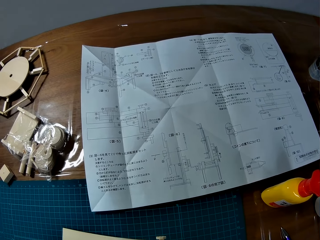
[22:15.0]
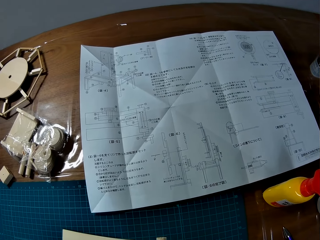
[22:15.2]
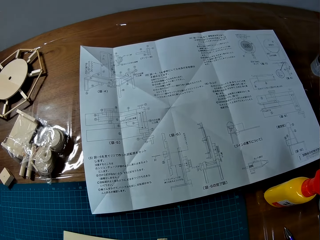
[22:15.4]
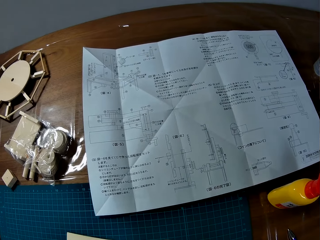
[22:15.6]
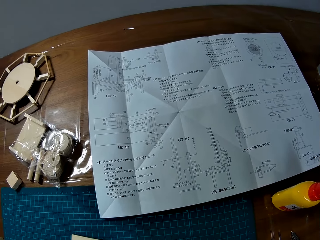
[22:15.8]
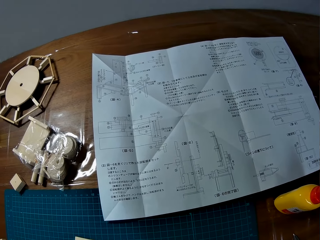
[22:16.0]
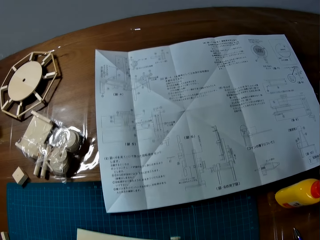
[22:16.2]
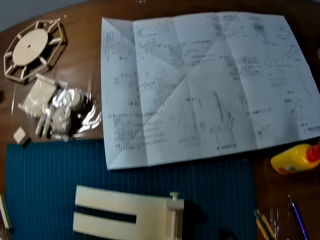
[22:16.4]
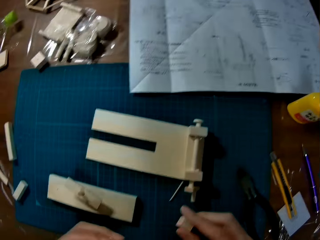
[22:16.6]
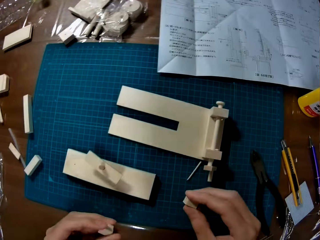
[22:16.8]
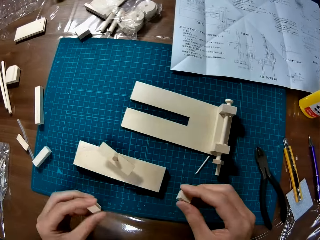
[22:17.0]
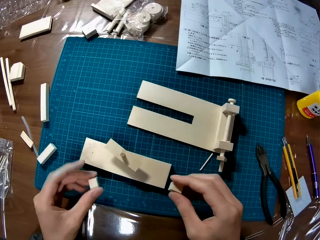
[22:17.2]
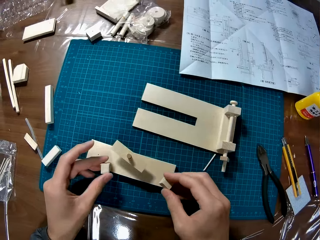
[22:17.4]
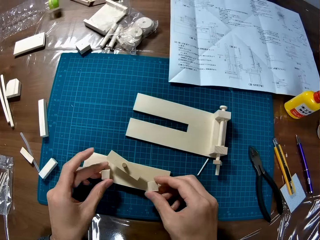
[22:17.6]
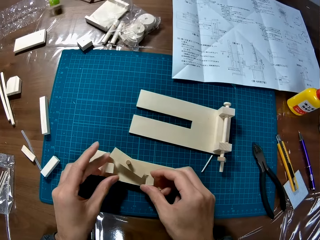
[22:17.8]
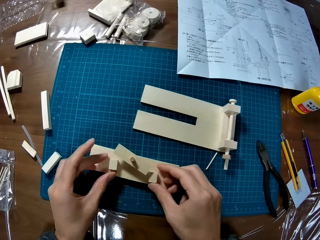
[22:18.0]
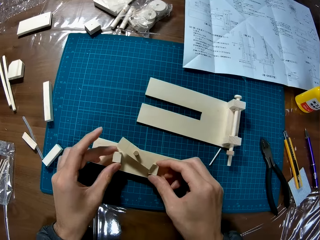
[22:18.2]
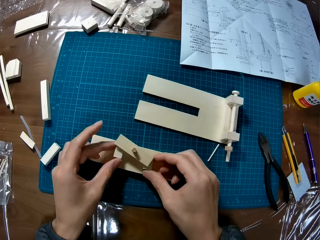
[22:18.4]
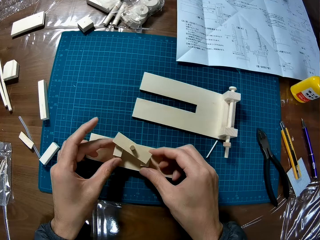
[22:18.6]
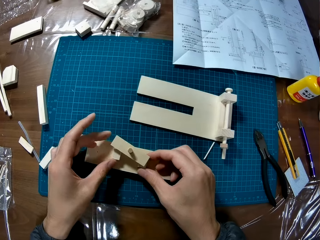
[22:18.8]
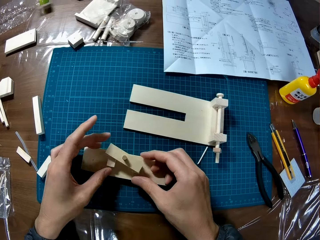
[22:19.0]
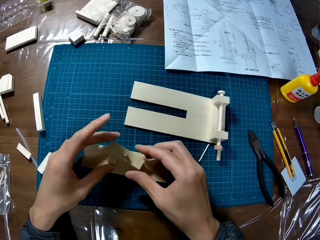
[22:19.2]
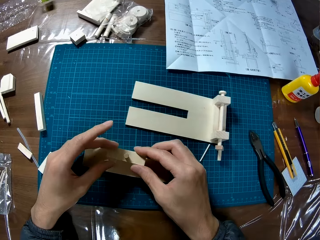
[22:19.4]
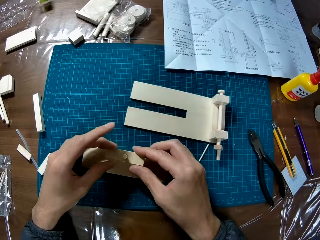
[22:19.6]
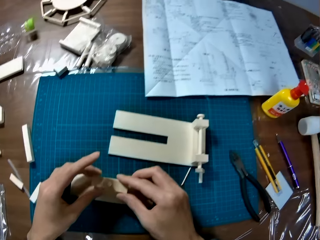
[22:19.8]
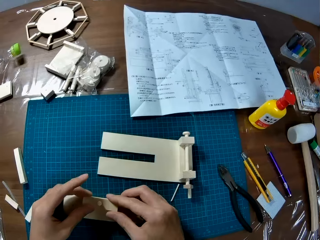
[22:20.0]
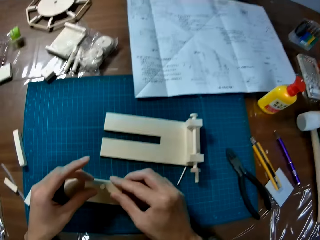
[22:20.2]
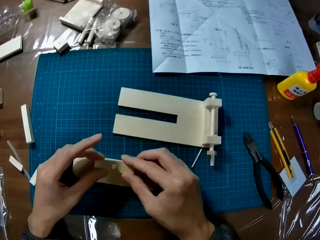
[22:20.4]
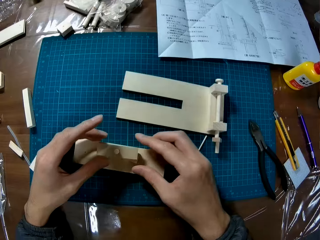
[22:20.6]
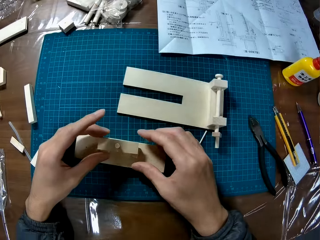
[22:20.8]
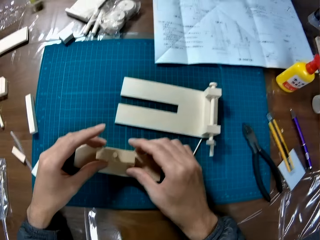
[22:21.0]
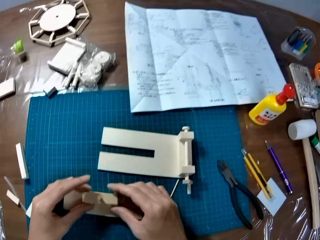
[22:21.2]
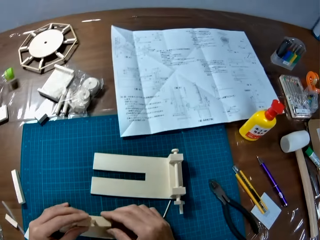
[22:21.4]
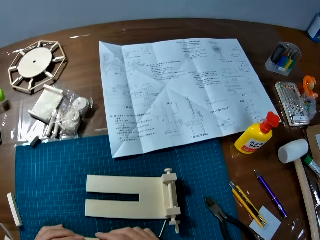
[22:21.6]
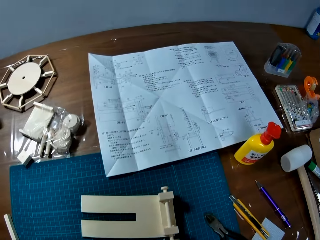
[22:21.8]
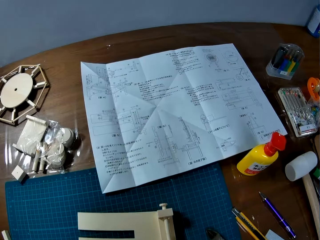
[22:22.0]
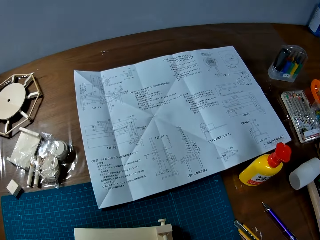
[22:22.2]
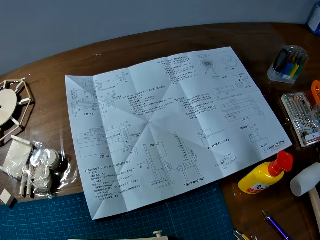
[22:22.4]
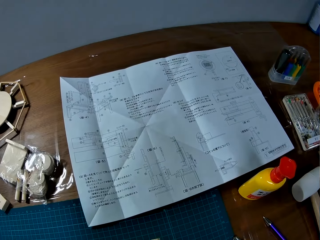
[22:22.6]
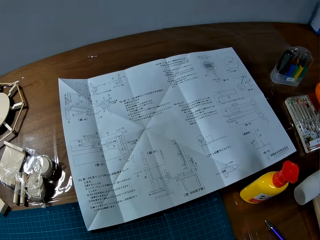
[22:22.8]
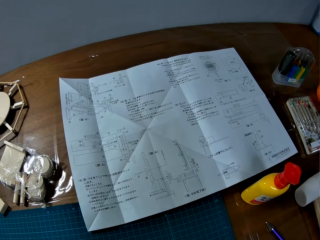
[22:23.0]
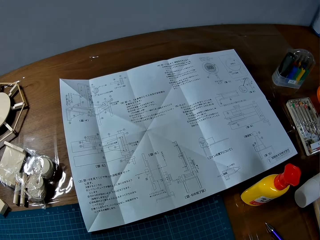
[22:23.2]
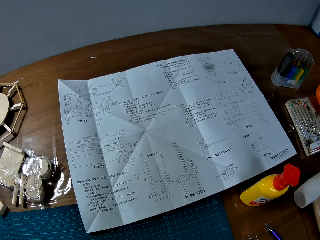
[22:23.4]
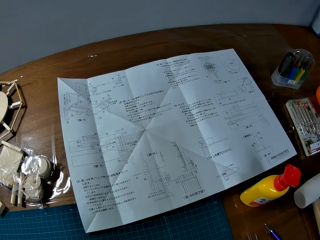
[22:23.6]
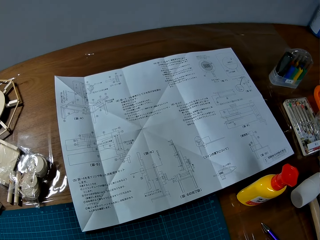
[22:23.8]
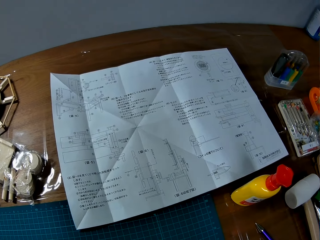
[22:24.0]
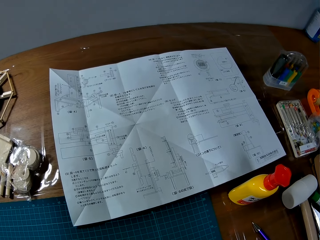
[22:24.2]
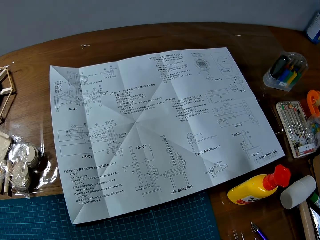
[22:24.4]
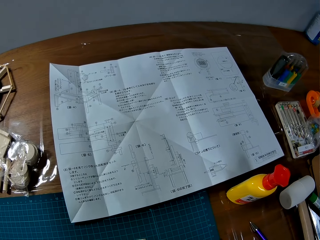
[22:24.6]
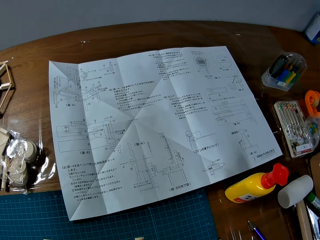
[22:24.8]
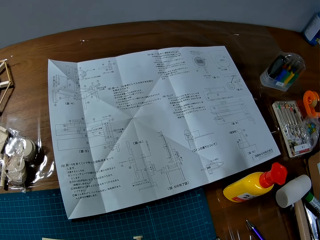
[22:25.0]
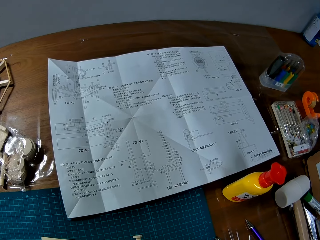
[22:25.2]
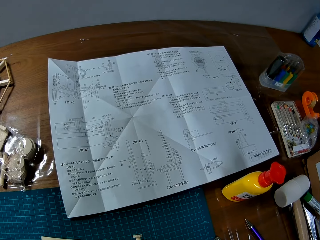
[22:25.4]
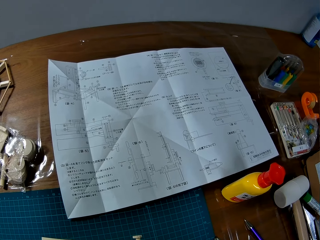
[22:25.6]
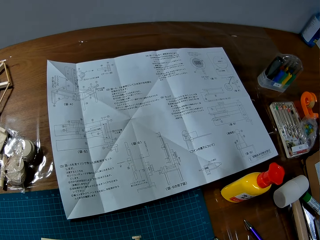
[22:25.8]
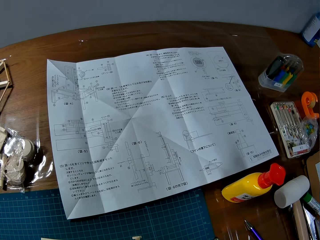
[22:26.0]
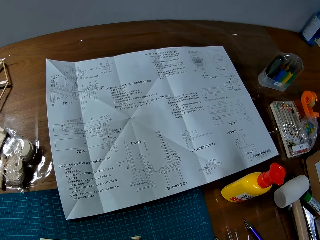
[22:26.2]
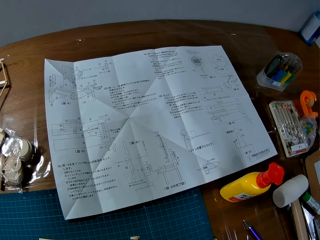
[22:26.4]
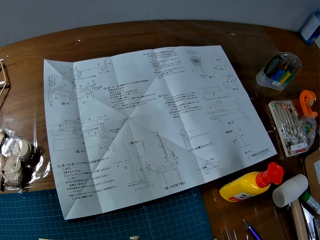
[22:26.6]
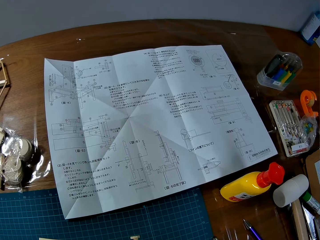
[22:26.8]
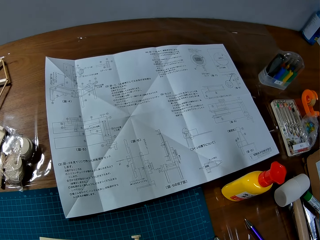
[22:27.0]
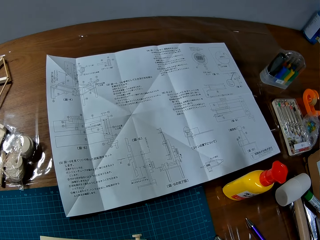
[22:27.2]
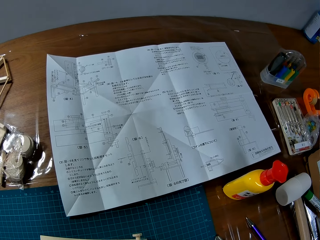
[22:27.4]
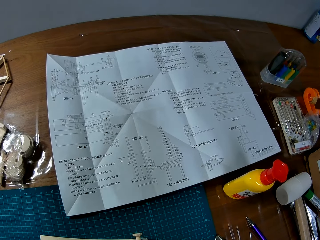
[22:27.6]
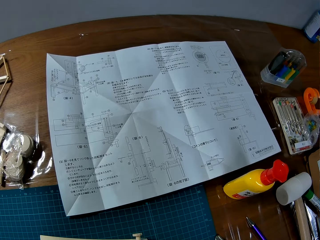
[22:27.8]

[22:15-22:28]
The camera wearer holds a piece of paperboard. They place the two wood pieces on other wood pieces. They look at the paper.

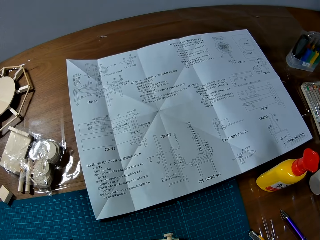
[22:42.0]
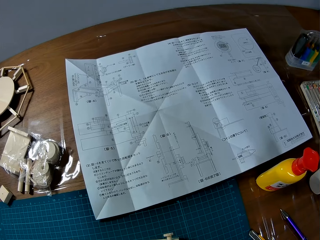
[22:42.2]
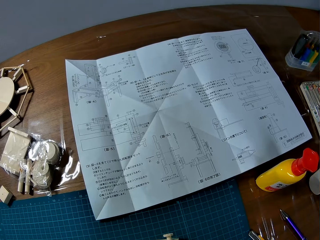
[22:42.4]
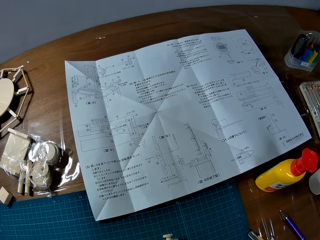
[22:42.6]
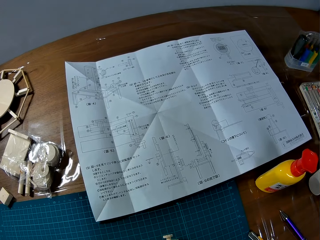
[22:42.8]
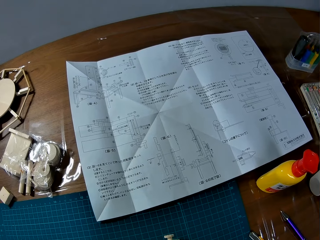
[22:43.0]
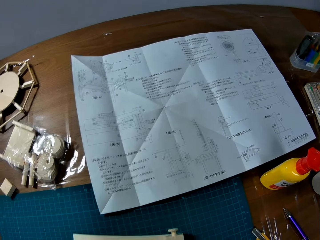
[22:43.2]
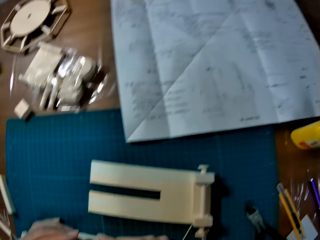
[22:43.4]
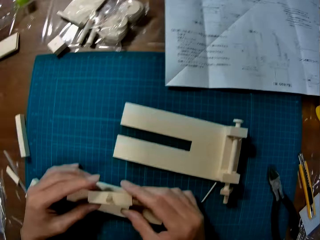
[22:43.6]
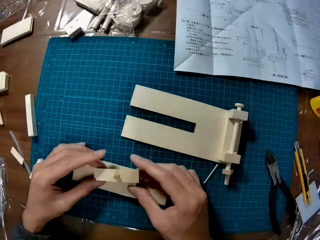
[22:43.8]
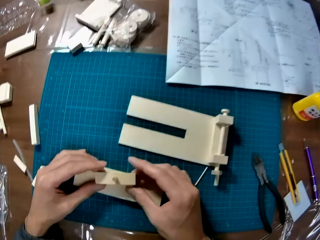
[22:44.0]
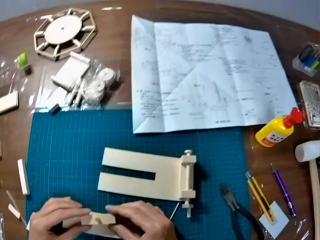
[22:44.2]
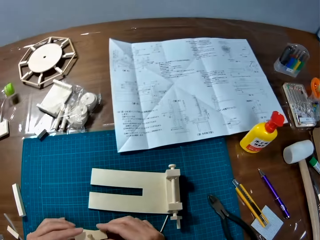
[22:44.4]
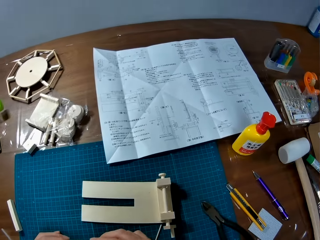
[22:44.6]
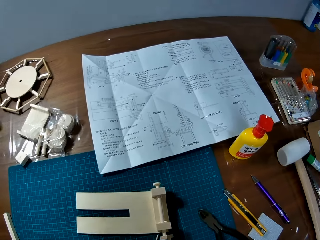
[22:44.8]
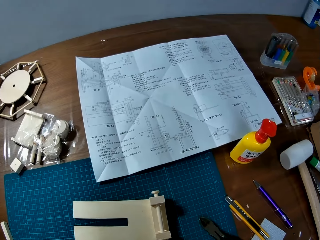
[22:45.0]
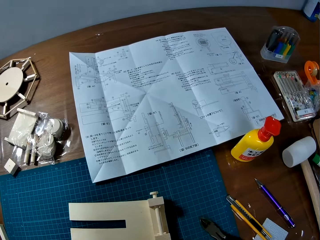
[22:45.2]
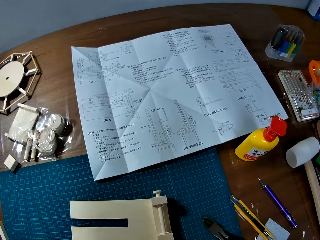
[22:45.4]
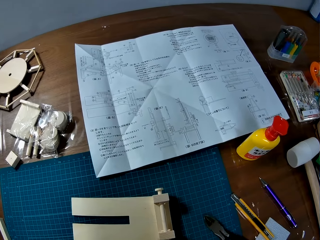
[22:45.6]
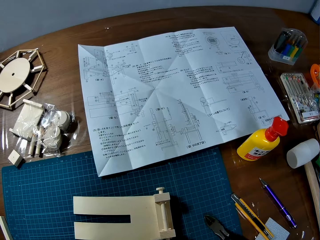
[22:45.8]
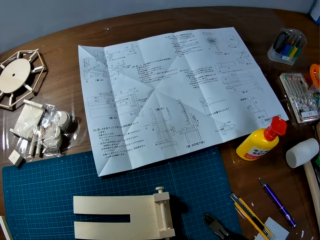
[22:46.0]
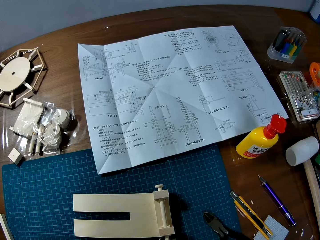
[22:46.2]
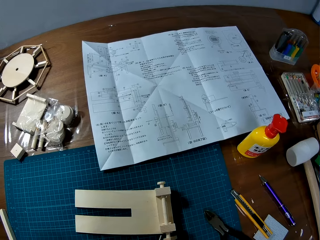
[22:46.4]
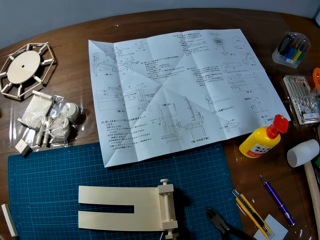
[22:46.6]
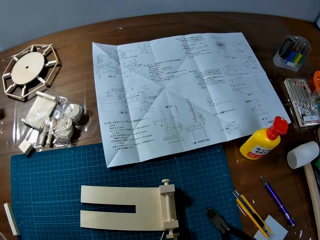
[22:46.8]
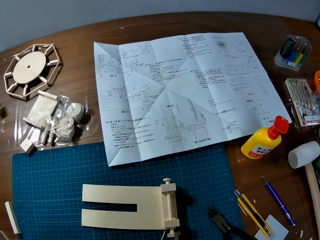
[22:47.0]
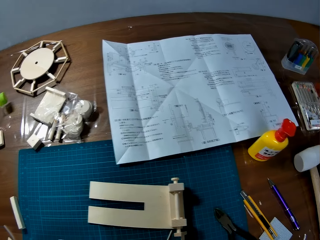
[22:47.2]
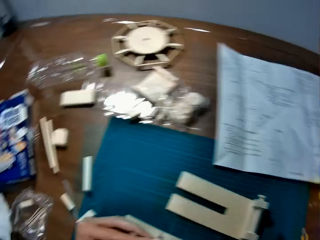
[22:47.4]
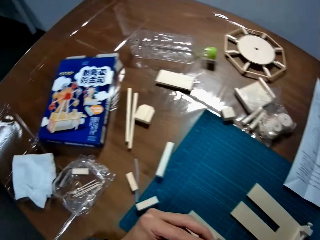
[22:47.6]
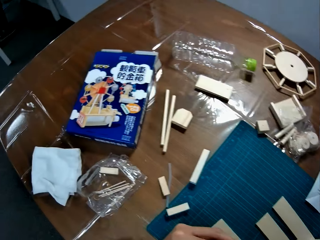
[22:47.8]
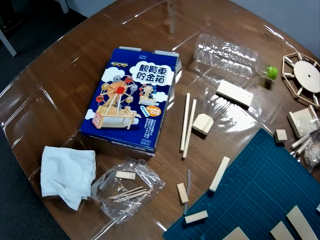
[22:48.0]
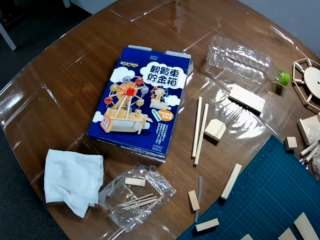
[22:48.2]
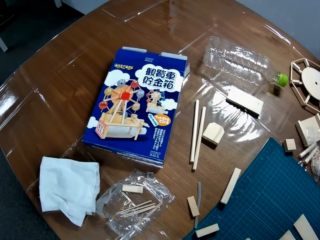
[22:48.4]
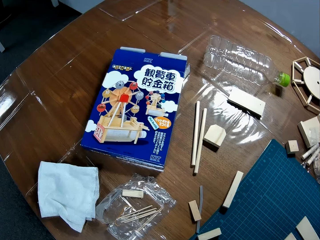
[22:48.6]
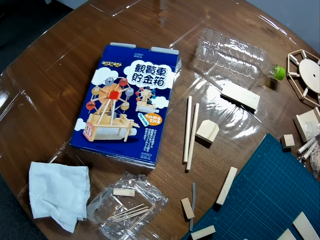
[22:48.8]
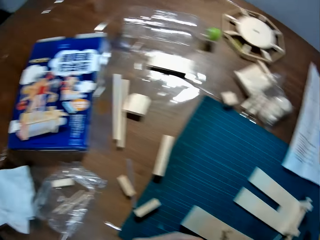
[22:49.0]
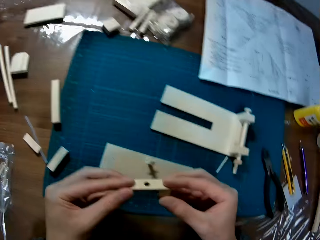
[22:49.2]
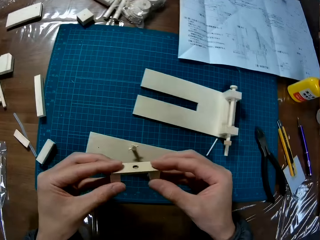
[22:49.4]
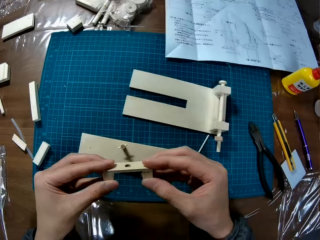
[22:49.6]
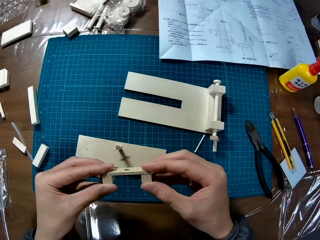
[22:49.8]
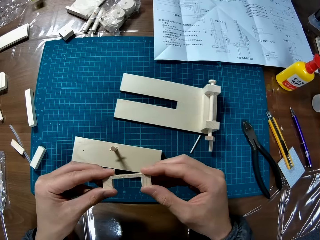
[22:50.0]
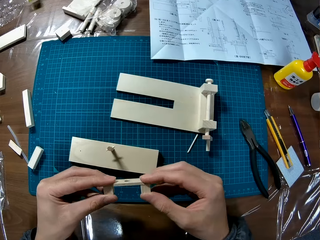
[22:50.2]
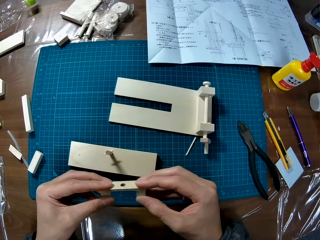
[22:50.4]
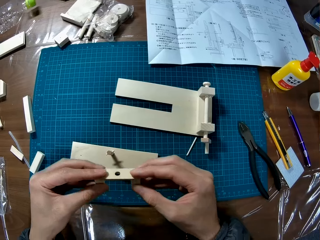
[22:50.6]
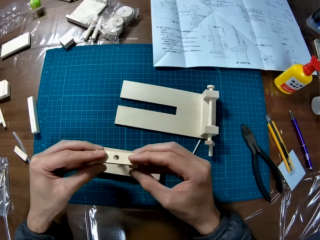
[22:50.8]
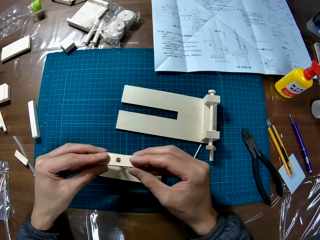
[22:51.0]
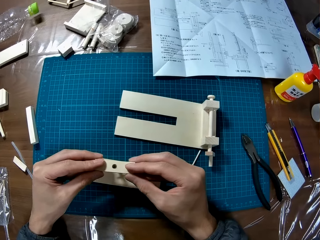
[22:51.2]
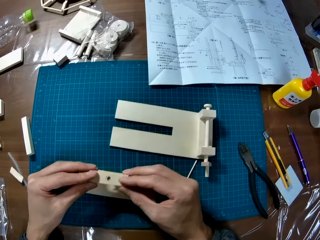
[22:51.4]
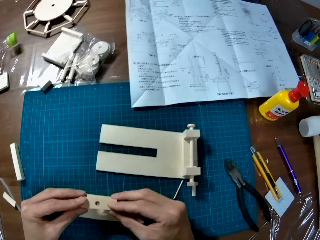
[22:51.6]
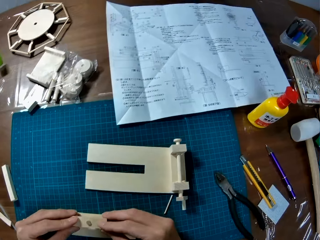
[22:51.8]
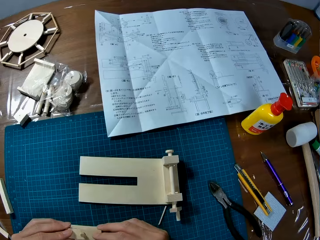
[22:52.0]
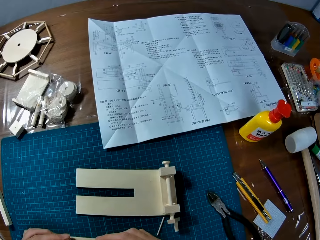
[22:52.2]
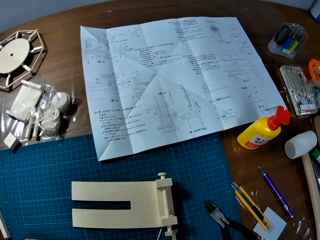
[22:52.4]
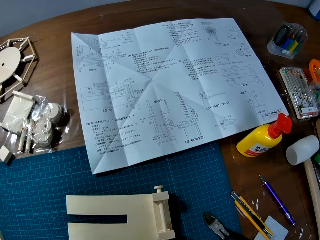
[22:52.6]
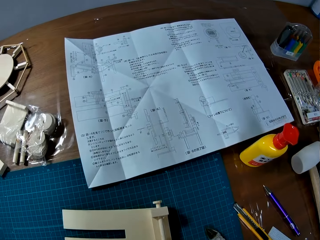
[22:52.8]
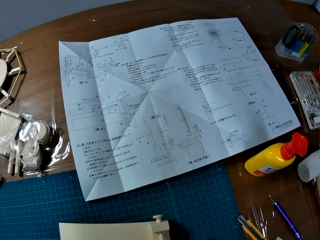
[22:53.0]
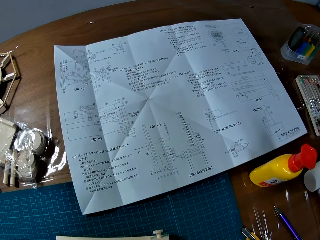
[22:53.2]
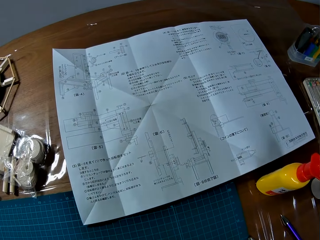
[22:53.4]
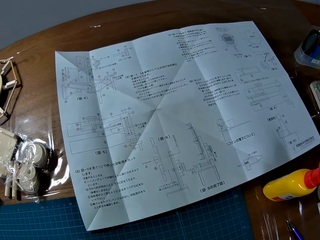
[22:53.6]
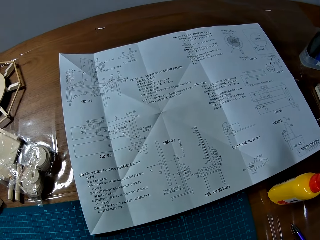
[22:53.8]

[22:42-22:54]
The camera wearer touches pieces of paperboard. They go through the manual on the table. They look sideways. They look at the model piece. They touch the wooden mechanical model piece with both hands on the table. They place the wooden mechanical model piece on another wooden mechanical model piece on the table. They look at the manual.
